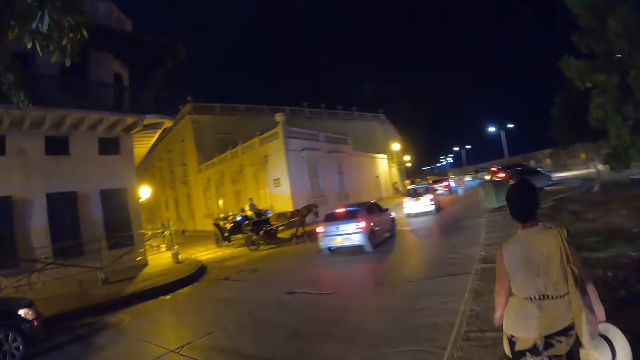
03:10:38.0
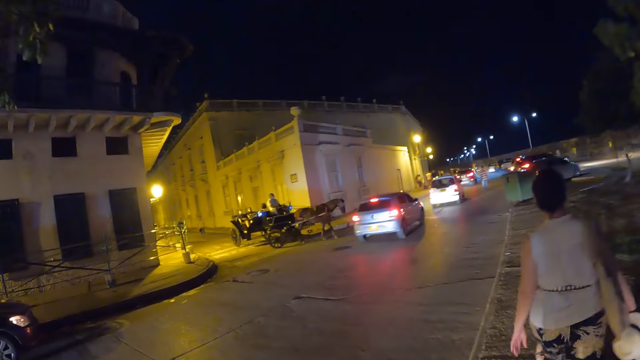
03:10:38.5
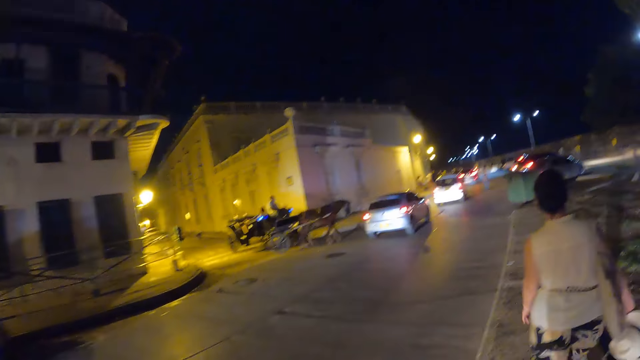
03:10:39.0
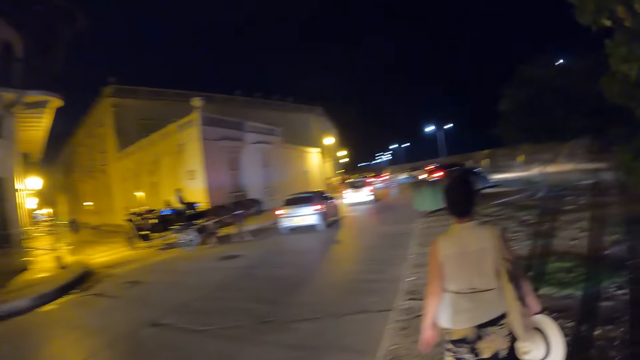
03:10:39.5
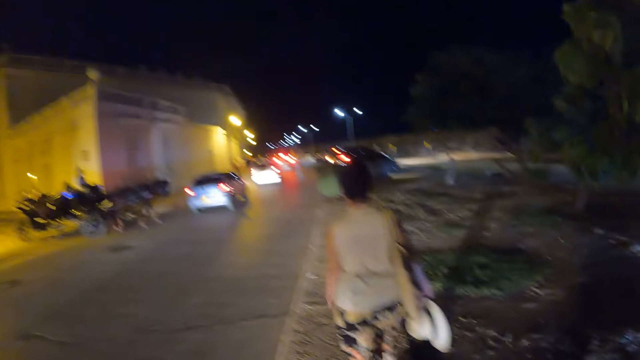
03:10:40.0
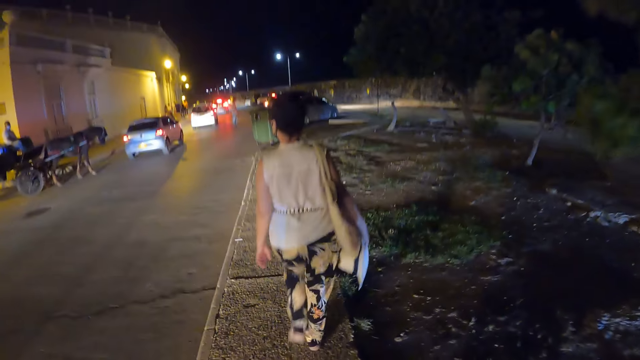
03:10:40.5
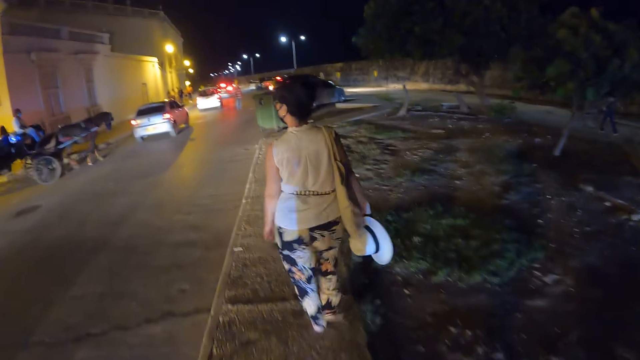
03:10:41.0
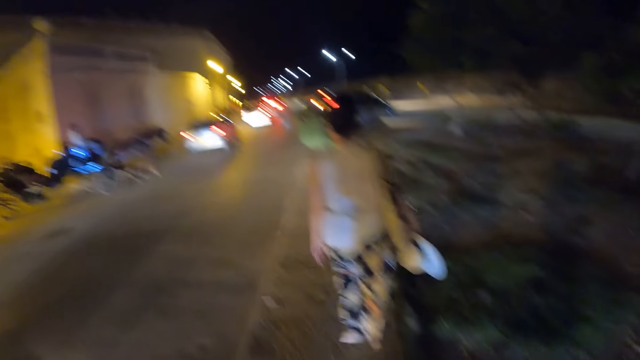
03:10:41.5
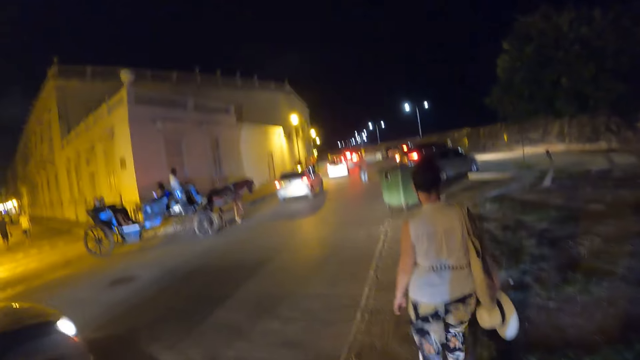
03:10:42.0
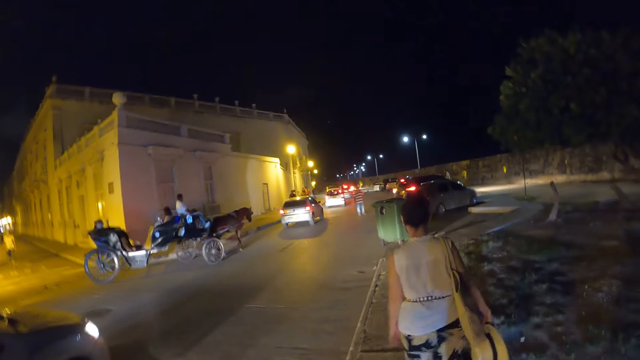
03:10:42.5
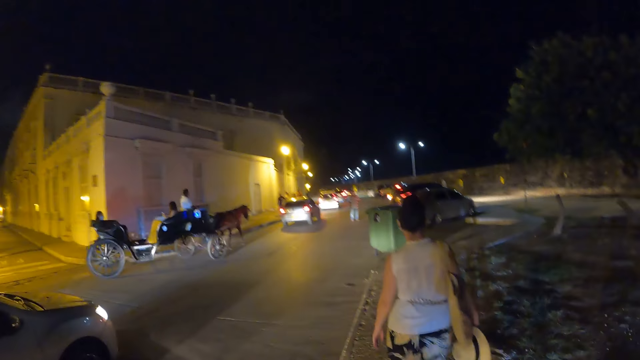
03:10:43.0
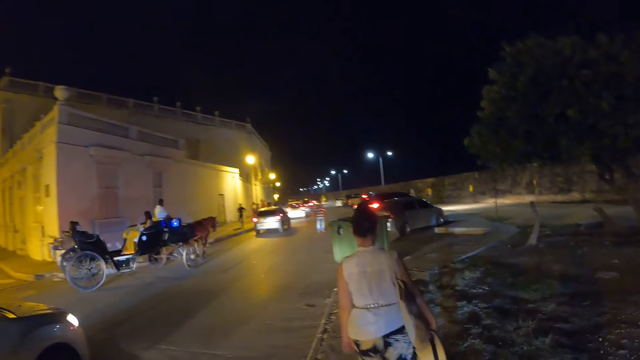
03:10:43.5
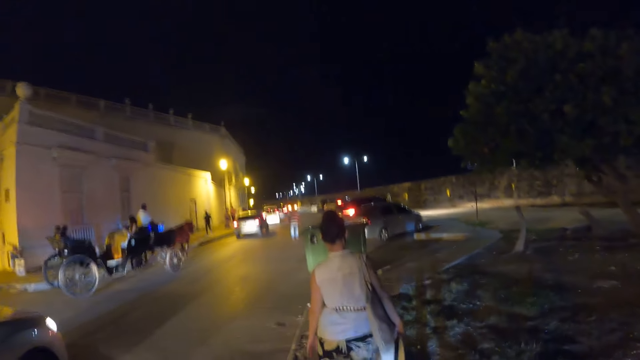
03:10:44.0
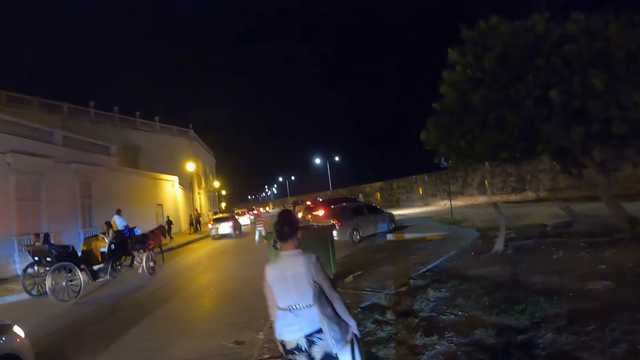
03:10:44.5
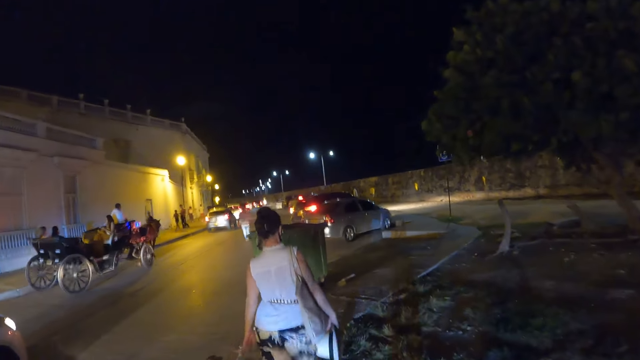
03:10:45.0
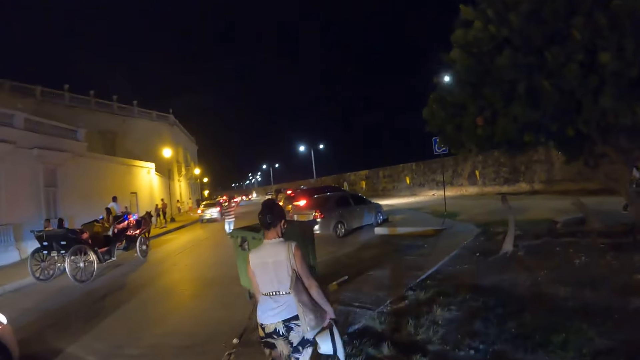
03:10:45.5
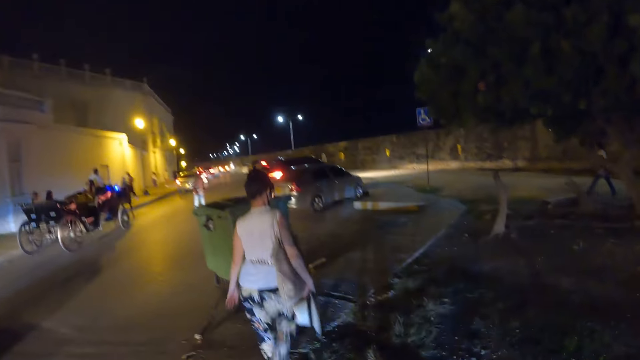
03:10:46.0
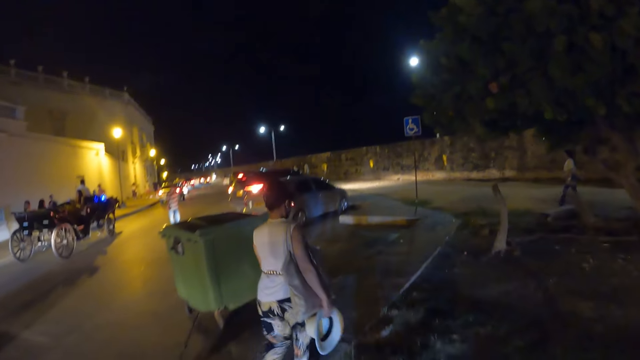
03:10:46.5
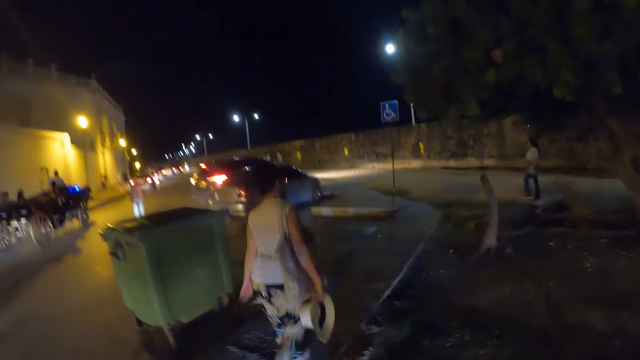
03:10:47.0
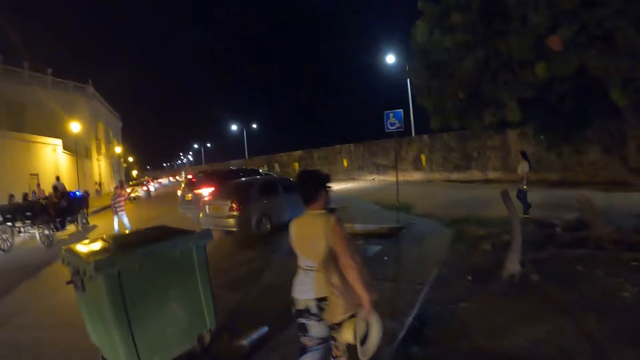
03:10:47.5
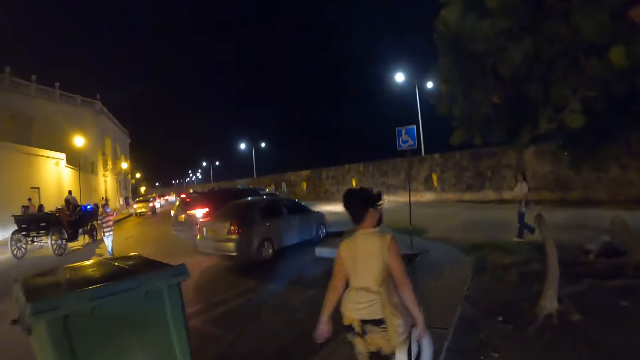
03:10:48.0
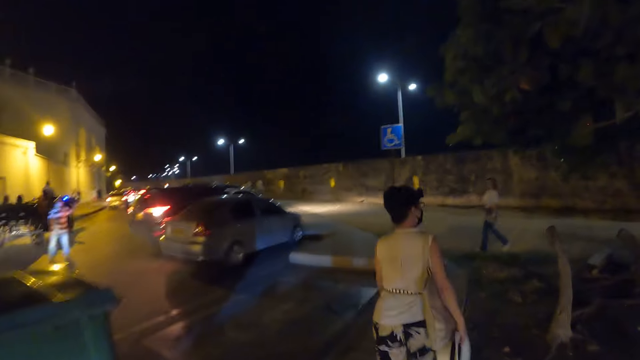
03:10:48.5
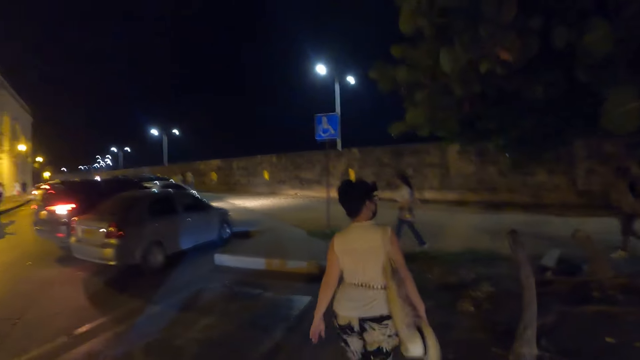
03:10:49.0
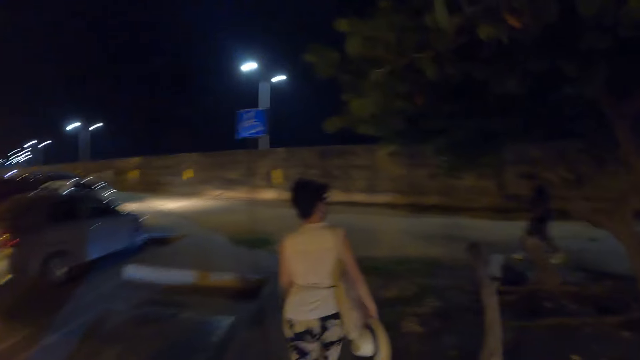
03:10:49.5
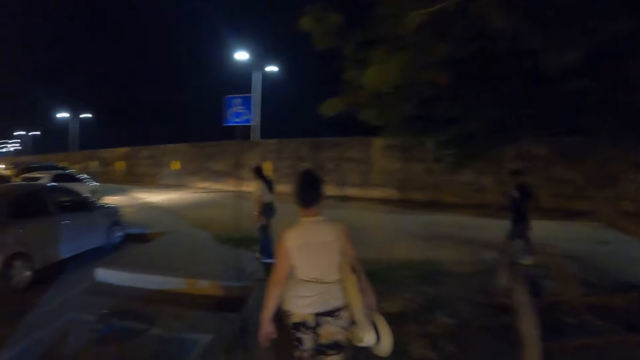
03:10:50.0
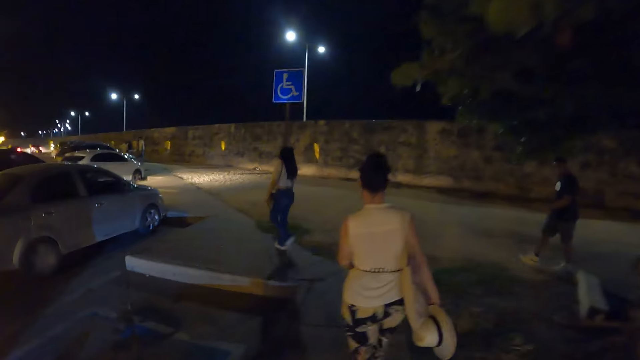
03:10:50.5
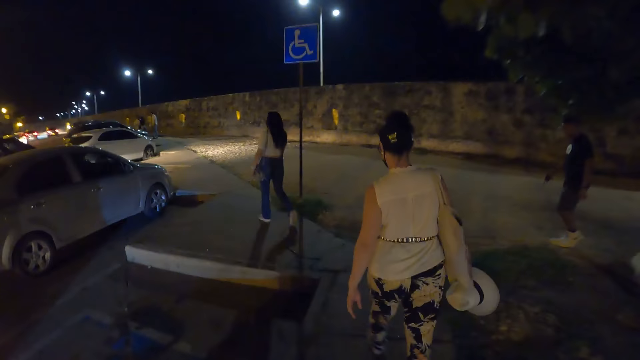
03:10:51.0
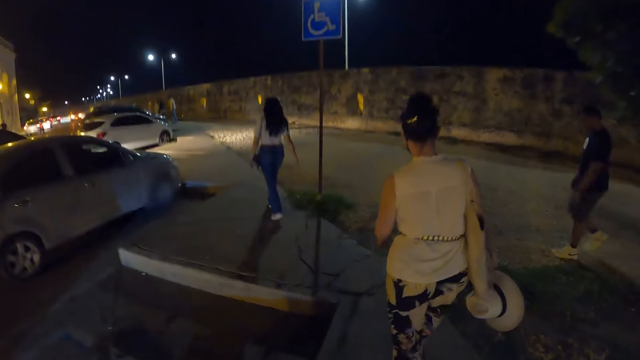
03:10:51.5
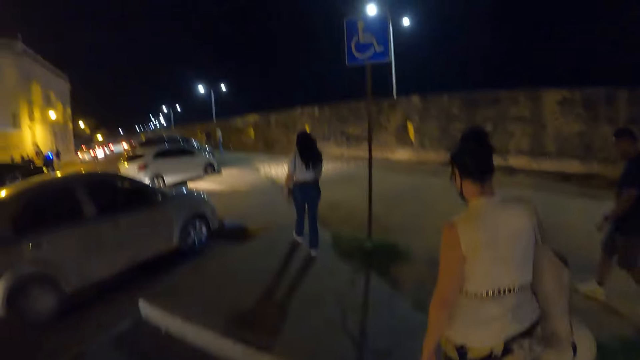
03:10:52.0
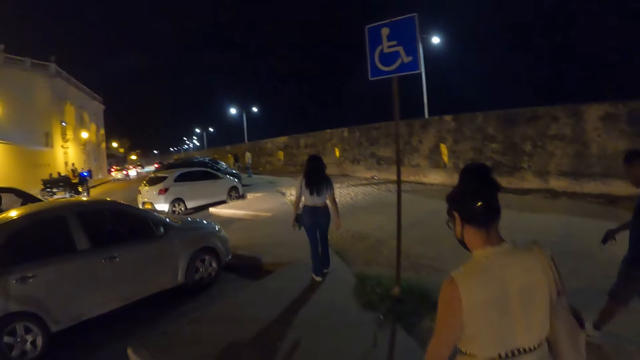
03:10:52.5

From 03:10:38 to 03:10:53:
A man rides a horse carriage. A person looks around and walks around. A car drives past the camera wearer. A woman takes a walk on the road. The person looks around and walks around. Another man takes a walk on the road.

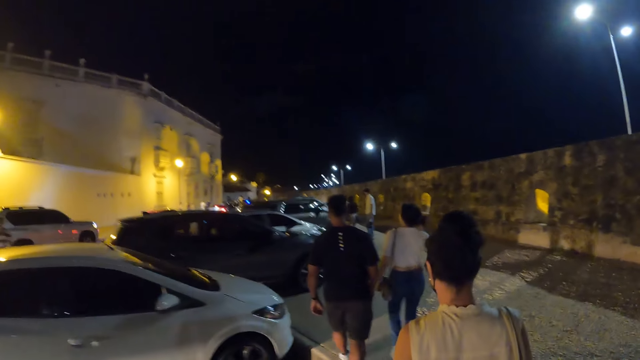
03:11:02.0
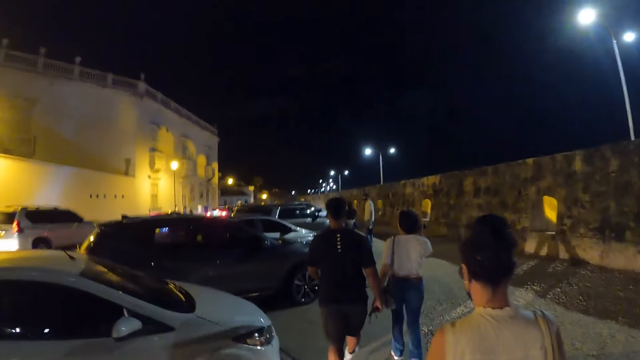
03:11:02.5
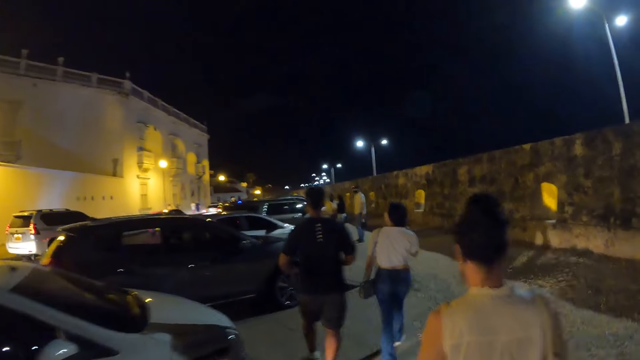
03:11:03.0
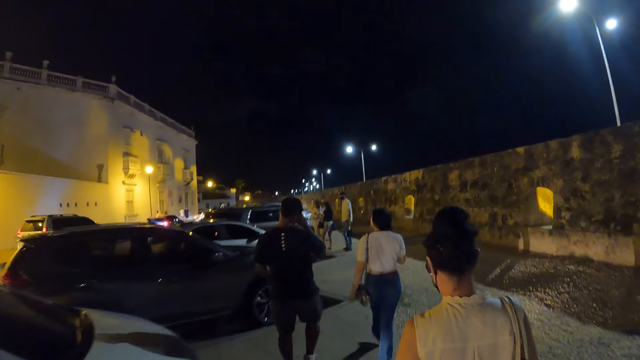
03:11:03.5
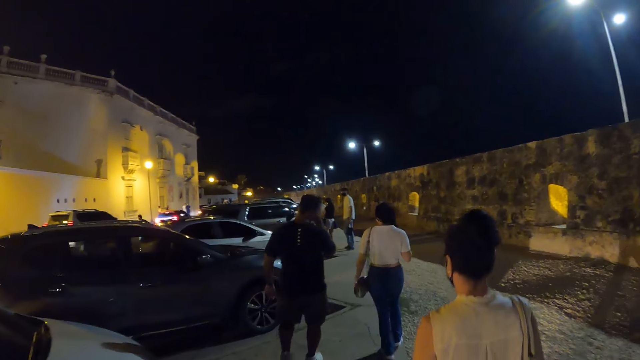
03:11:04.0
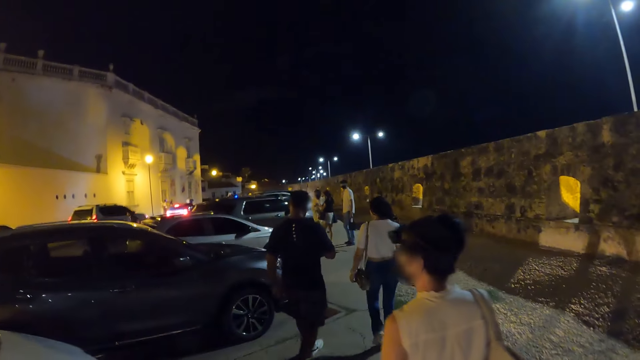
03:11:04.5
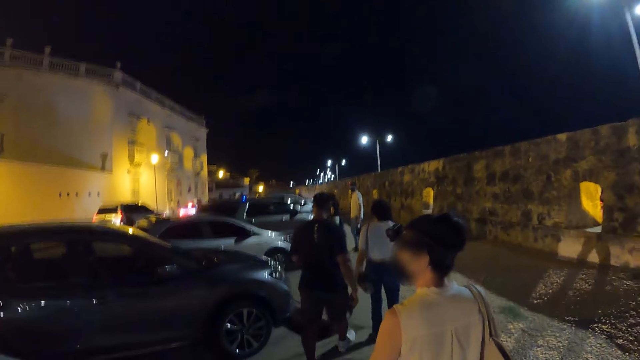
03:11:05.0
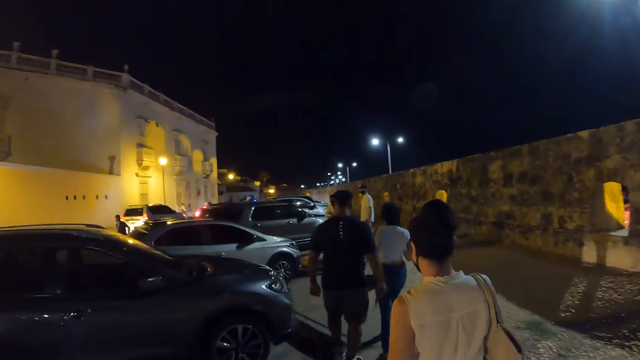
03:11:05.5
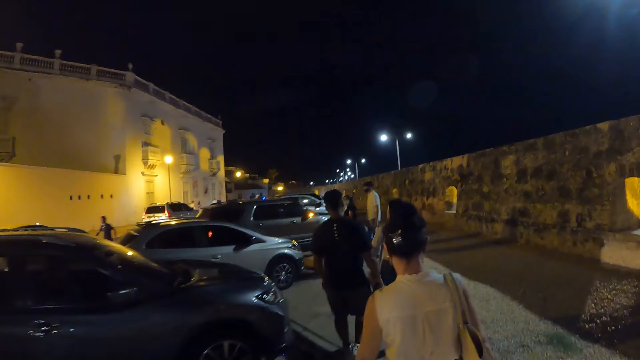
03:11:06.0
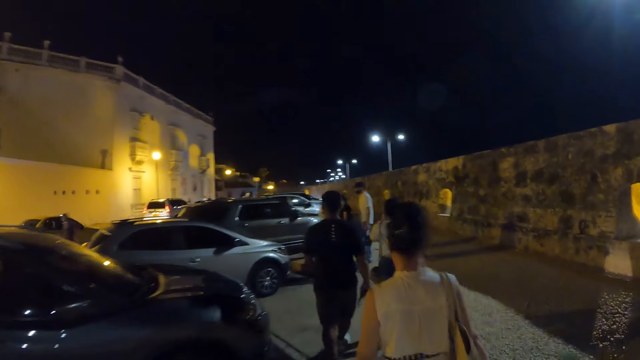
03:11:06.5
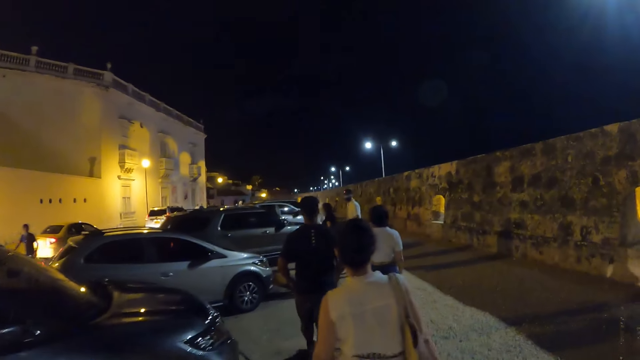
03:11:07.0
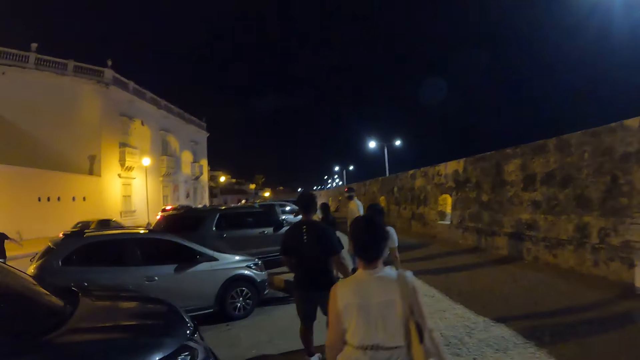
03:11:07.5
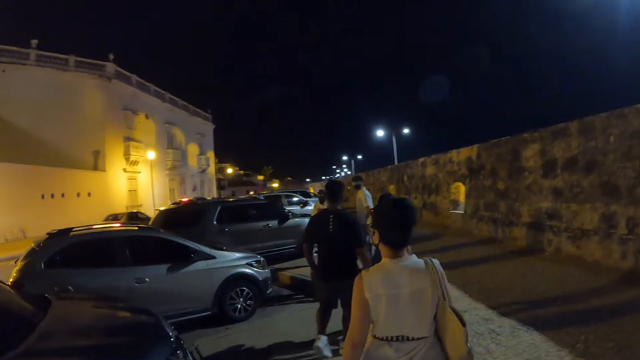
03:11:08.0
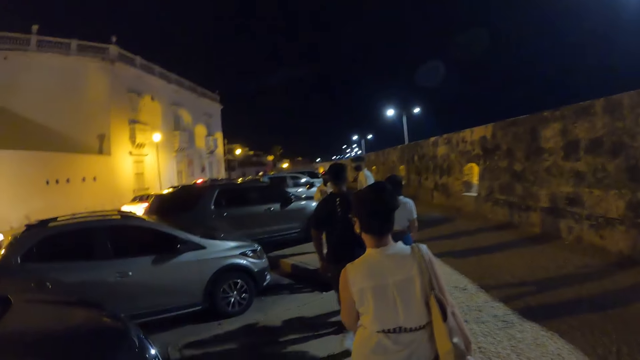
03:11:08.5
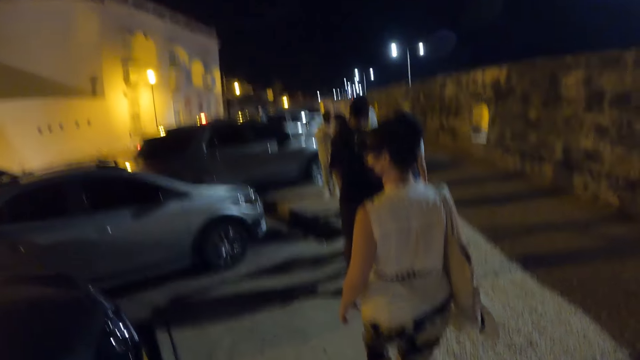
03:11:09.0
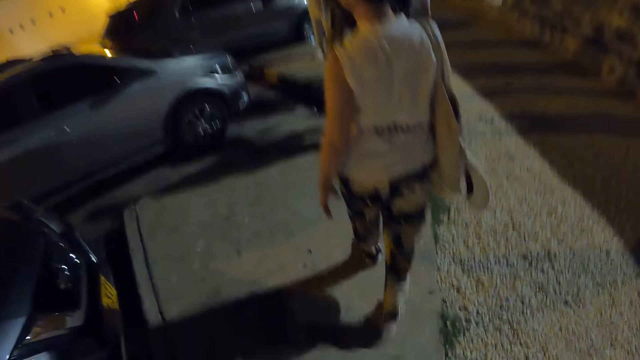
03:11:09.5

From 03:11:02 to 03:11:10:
A person looks around and walks around.
